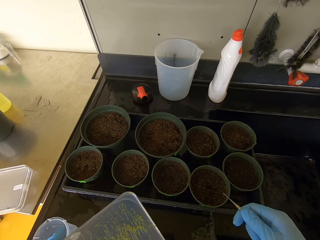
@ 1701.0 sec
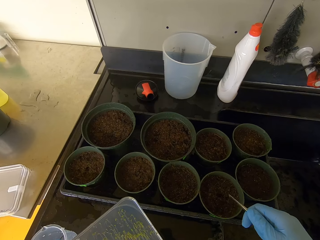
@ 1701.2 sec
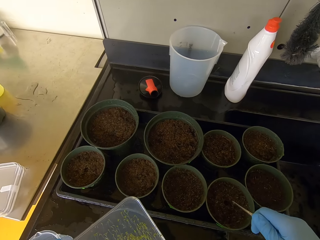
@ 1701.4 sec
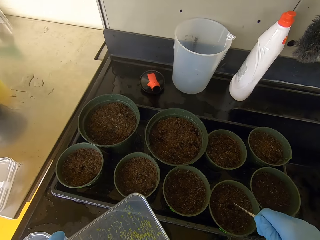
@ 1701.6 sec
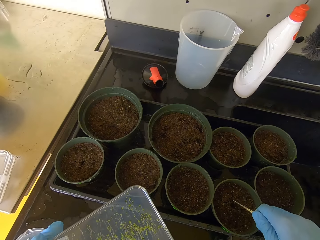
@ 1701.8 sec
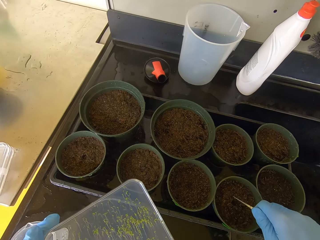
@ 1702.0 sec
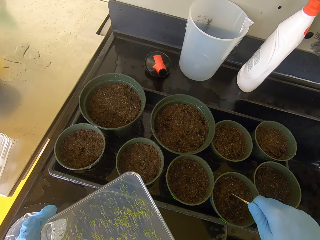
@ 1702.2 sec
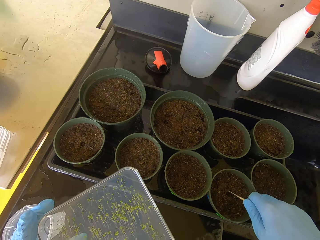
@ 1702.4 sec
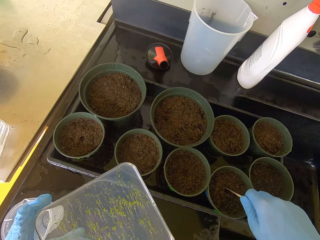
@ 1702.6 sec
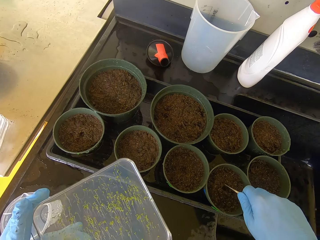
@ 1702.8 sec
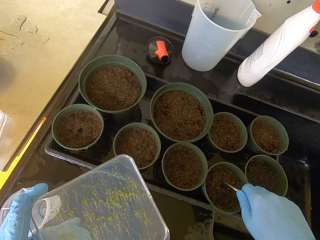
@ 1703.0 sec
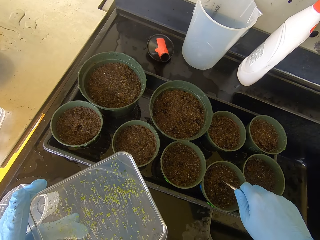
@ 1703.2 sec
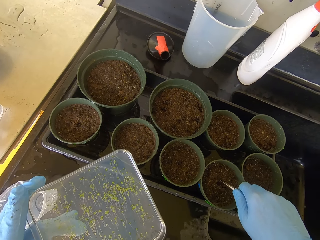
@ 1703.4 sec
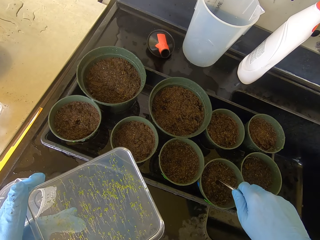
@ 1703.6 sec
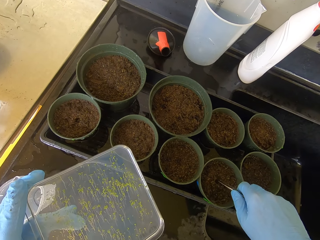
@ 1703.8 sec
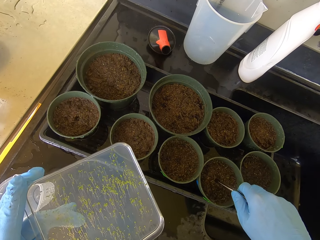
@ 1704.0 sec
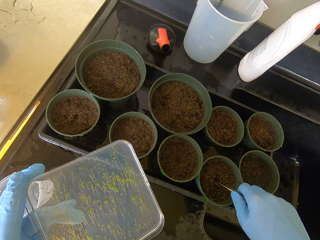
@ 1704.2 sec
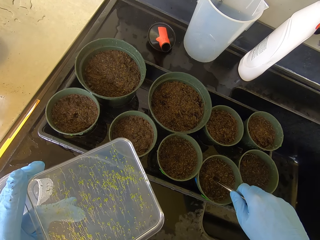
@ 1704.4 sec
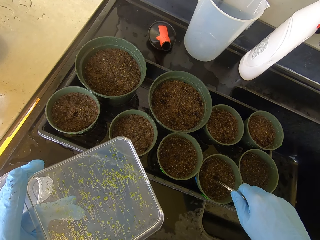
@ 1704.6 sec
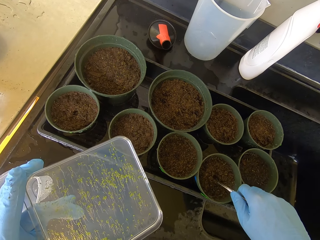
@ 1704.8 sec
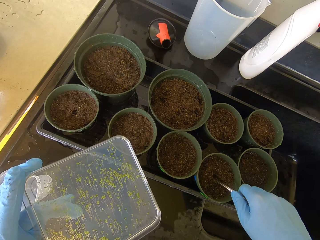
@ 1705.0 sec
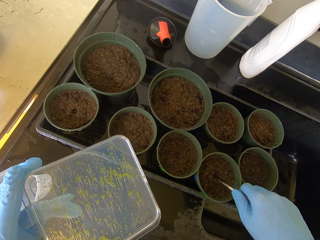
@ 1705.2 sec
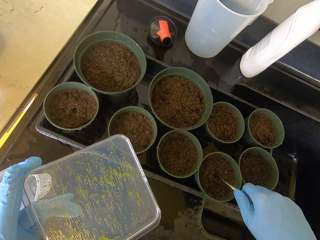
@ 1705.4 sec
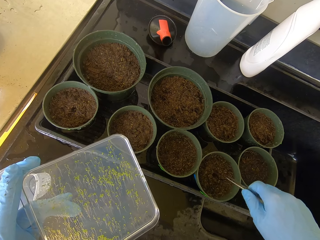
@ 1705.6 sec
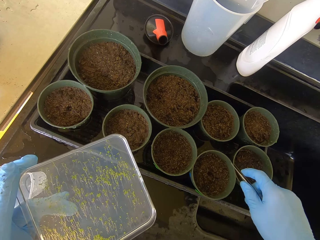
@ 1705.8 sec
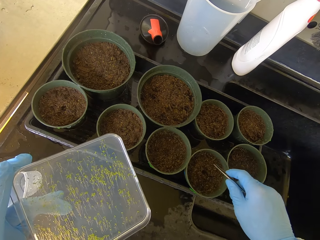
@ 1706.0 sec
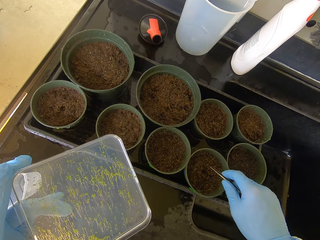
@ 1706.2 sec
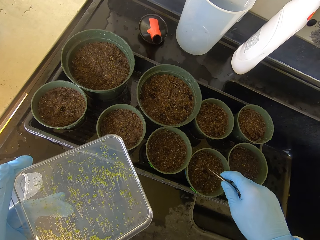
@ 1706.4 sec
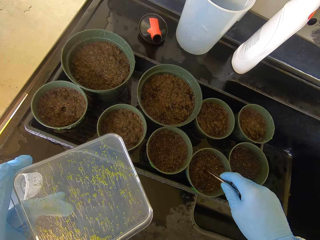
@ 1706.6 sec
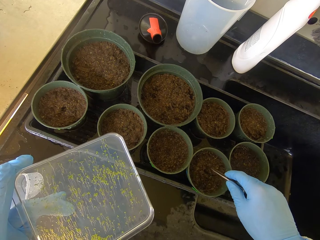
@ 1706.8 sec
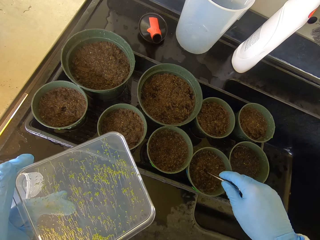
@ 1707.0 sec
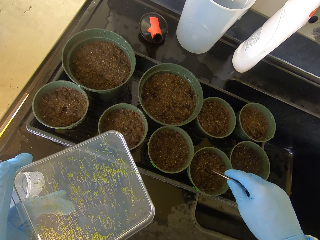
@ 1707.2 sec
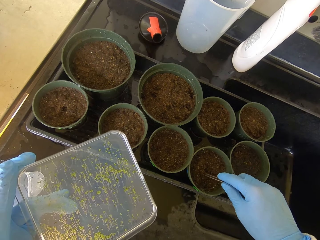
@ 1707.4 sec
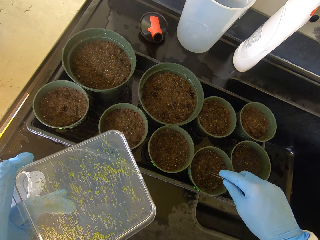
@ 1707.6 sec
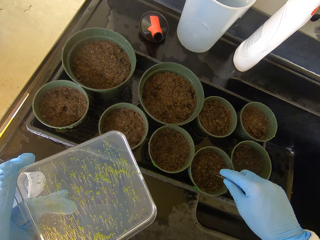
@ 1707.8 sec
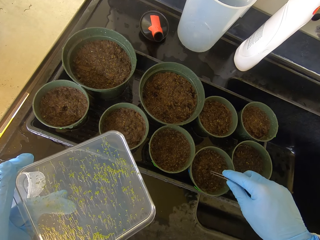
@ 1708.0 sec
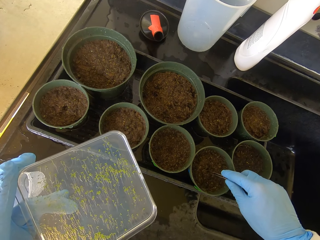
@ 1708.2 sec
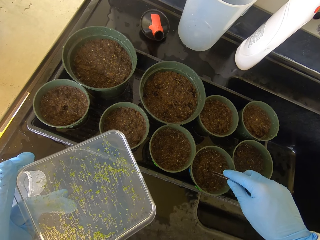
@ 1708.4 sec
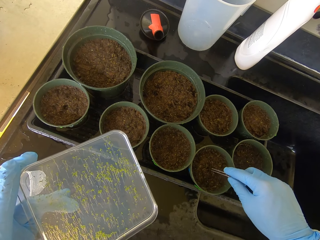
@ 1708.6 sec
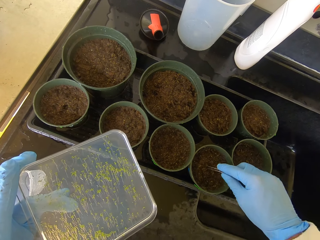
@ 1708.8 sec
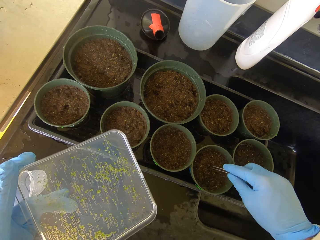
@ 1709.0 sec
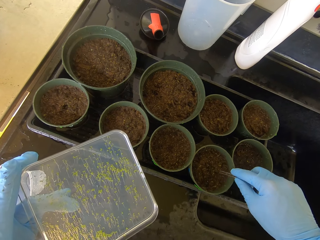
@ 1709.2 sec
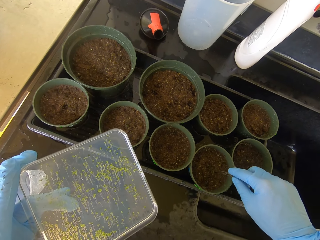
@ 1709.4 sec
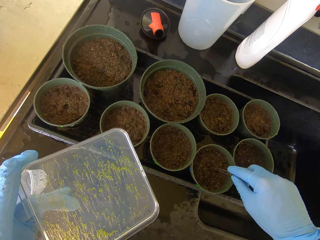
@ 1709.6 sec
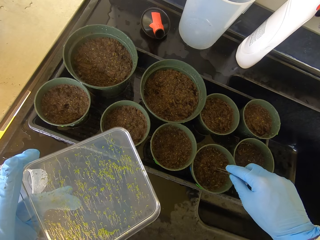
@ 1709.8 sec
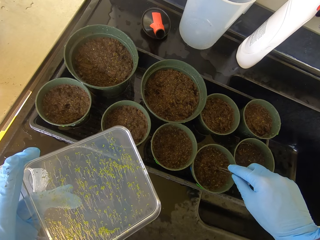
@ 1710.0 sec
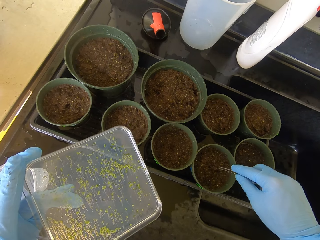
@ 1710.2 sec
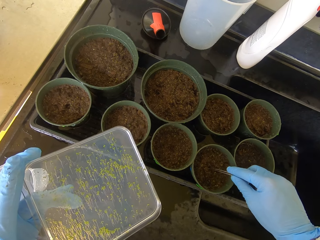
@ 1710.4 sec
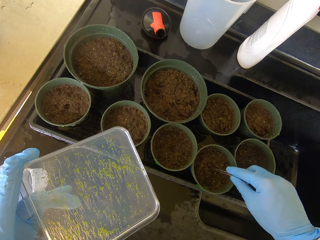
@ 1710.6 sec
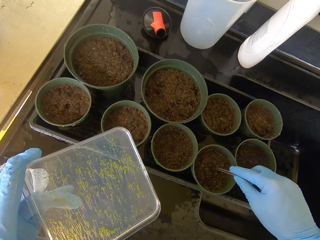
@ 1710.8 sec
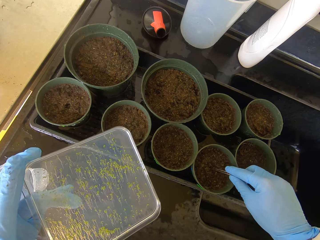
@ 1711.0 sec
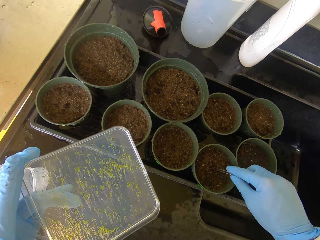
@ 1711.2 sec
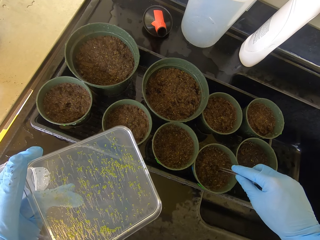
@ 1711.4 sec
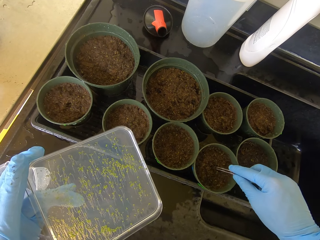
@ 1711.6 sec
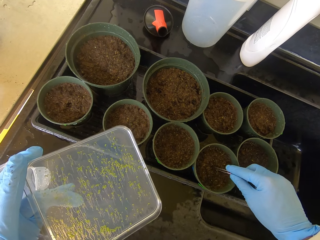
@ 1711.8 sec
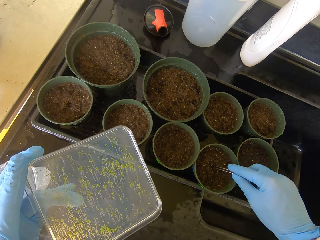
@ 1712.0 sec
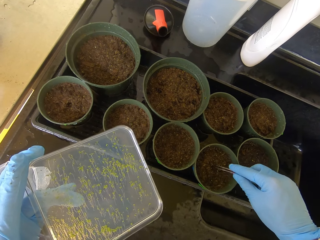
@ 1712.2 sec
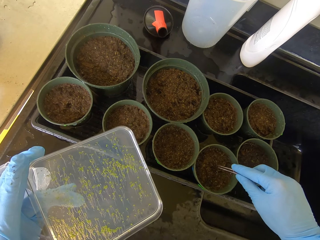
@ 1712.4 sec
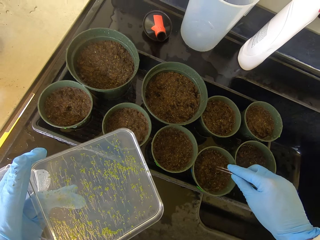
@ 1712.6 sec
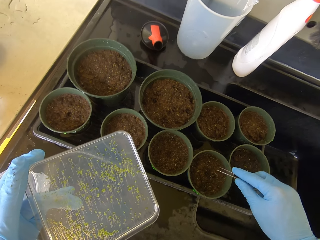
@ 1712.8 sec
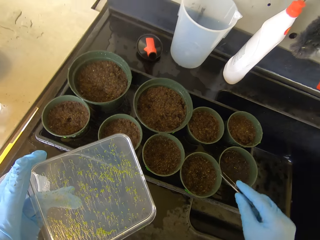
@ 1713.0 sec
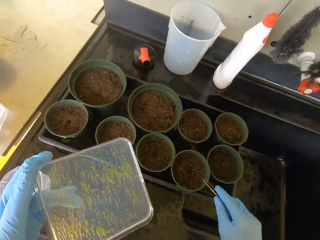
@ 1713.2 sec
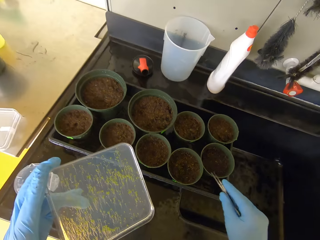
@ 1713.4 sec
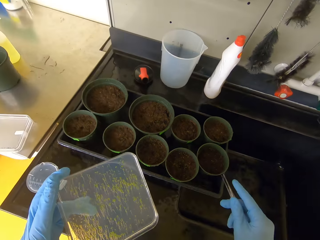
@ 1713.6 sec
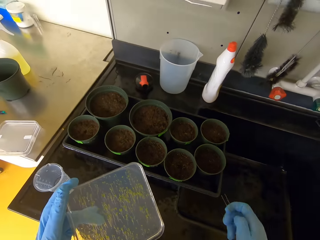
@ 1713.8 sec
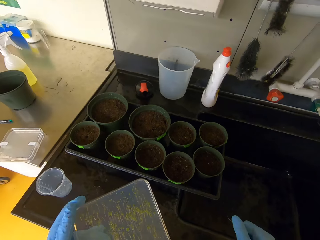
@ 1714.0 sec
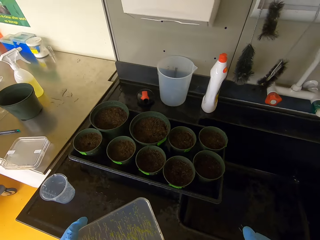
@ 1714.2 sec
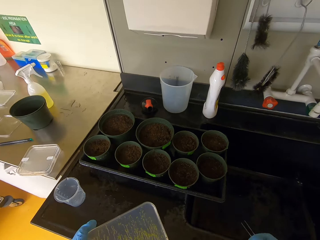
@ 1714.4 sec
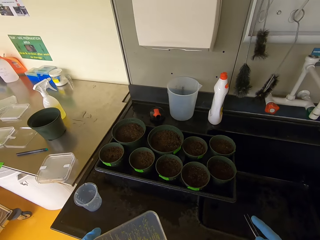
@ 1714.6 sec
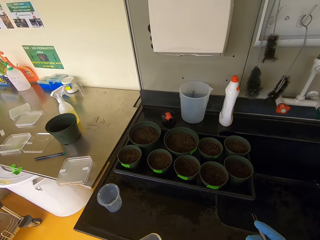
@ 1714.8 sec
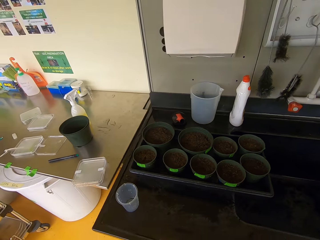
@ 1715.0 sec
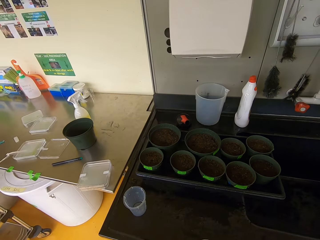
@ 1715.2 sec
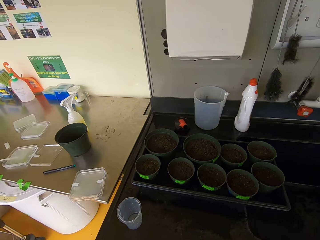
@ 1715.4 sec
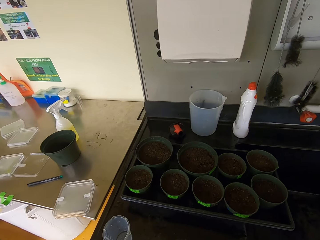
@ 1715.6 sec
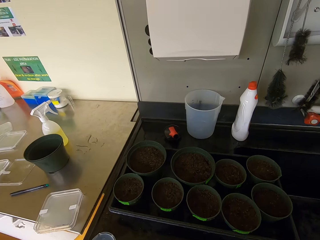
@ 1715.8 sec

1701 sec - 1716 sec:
The camera wearer places the seed on the dish with soil. They dig into the soil. They remove something from the soil. They lift their hands.

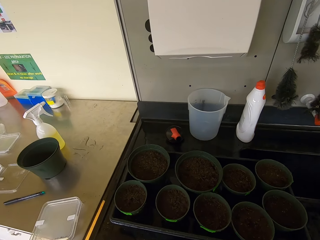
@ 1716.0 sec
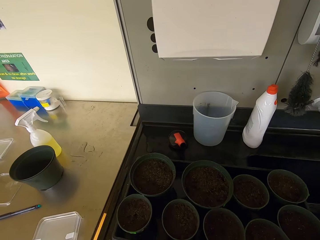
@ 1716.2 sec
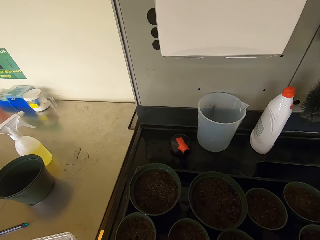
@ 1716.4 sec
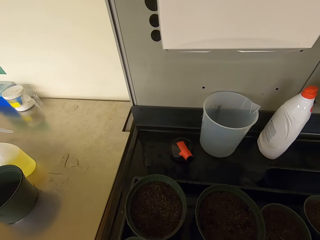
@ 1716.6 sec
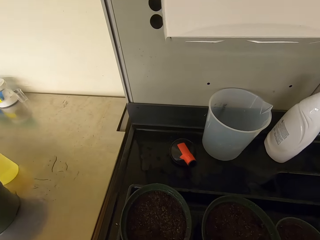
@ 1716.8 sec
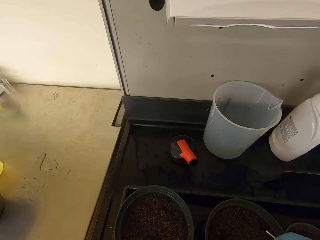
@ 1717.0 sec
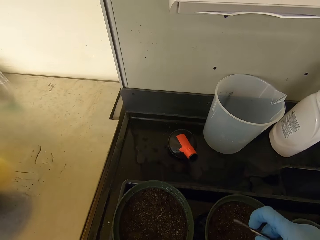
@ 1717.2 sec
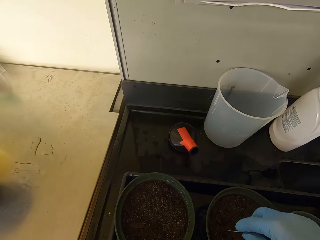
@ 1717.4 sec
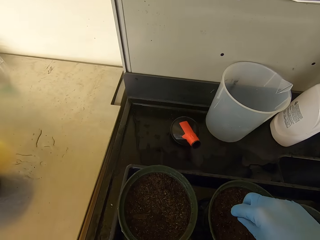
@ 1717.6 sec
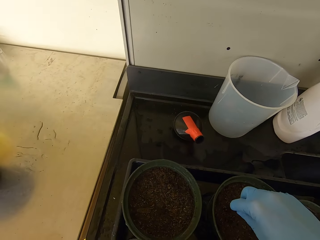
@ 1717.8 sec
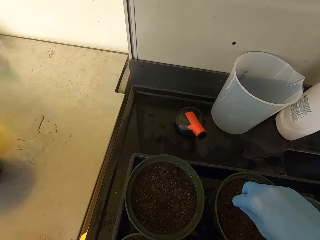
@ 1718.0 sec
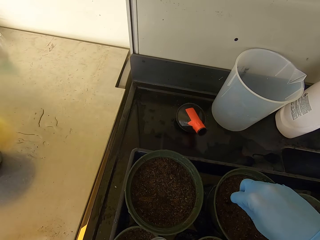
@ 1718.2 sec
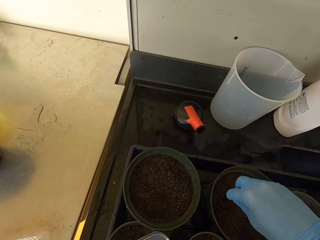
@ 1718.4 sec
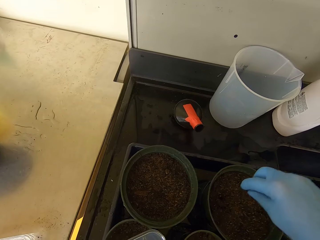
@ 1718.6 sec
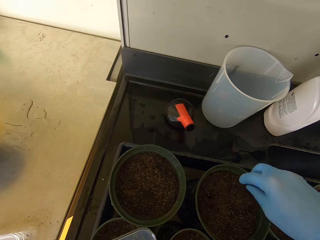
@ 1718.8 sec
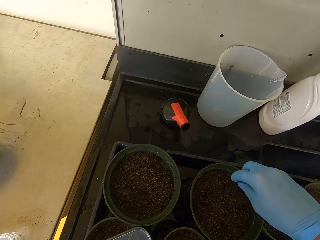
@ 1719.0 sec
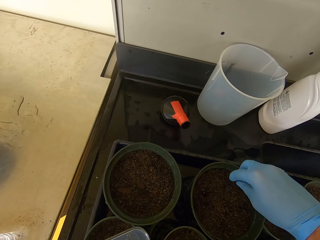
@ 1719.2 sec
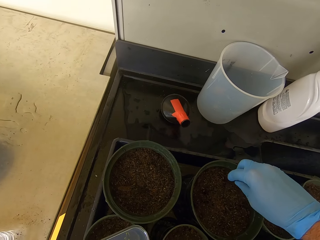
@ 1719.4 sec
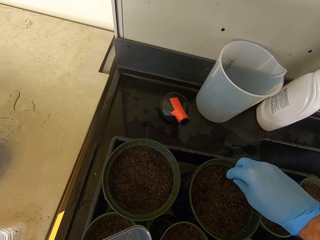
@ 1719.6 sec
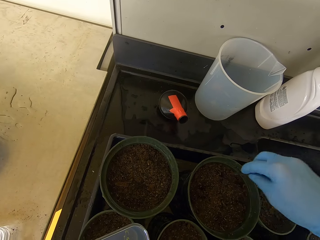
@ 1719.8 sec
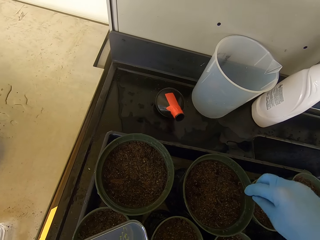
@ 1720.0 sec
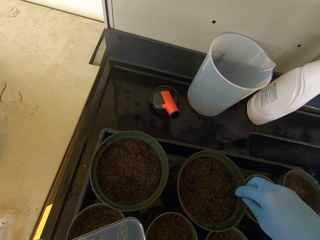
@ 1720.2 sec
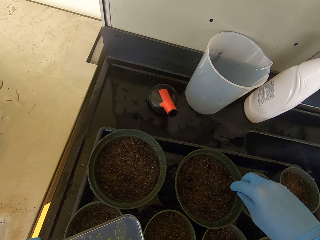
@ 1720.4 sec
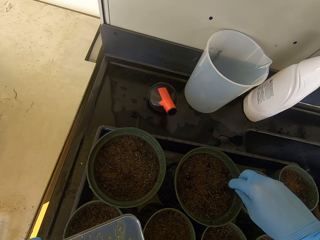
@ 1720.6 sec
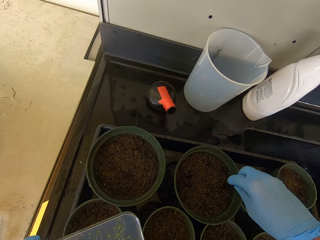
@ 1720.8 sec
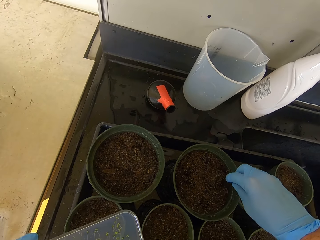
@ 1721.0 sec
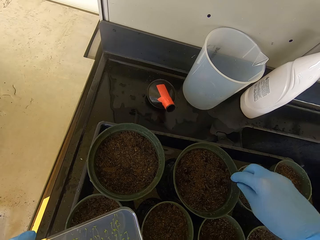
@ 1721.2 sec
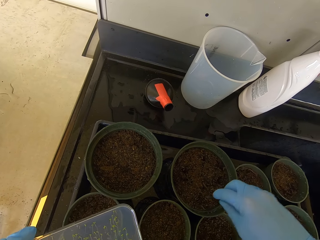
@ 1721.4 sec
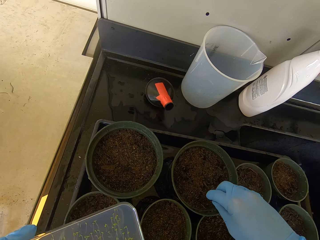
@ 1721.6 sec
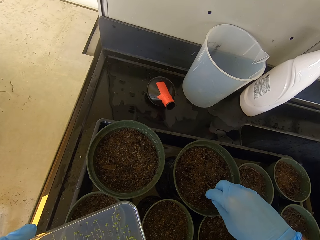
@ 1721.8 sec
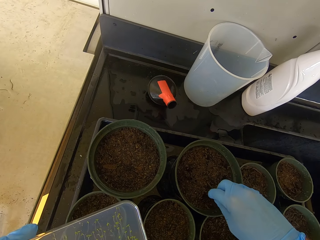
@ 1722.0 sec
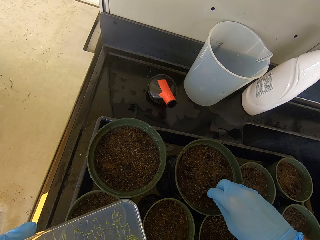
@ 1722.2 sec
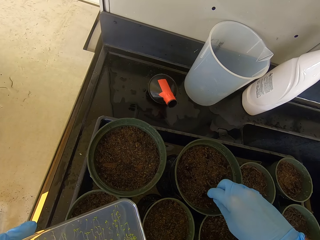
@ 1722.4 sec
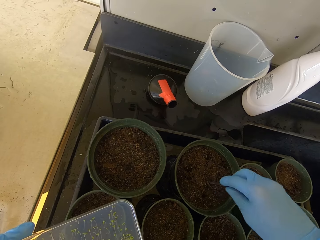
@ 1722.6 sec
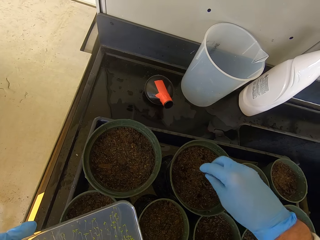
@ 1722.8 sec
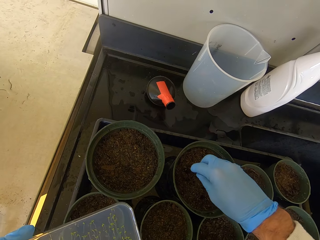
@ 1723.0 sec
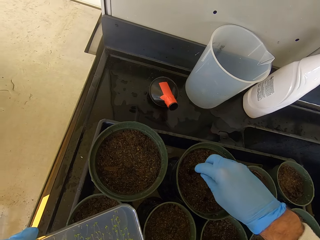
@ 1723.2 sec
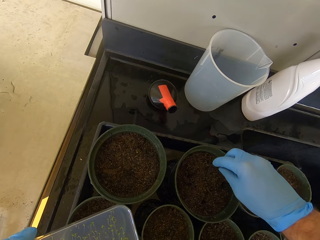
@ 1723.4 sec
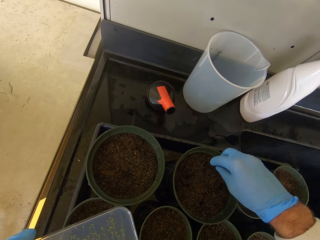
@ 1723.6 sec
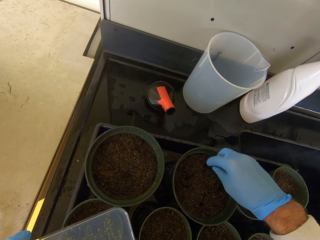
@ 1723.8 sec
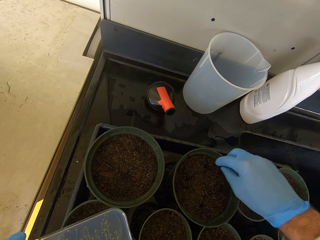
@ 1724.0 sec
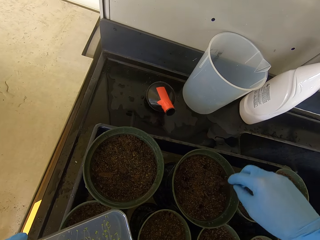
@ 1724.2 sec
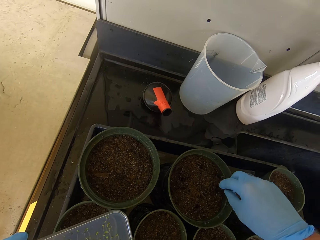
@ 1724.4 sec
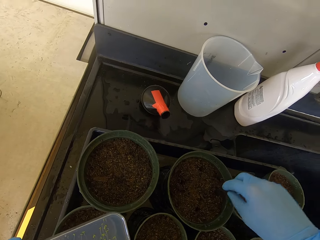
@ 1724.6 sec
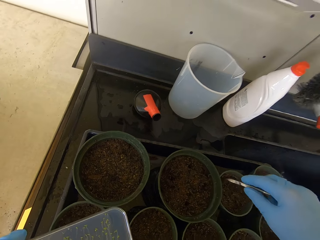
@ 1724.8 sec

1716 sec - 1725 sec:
The camera wearer digs into the soil. They place something inside the dish.
